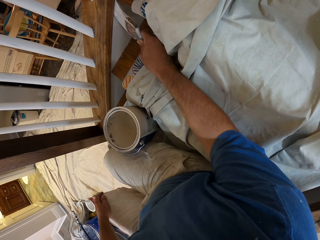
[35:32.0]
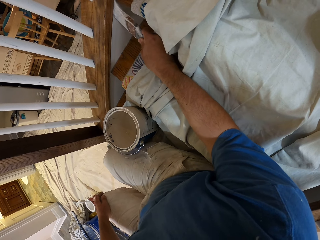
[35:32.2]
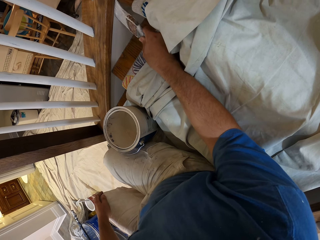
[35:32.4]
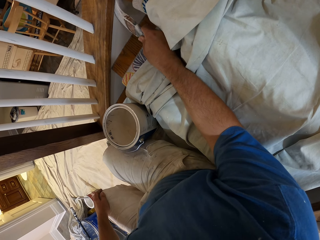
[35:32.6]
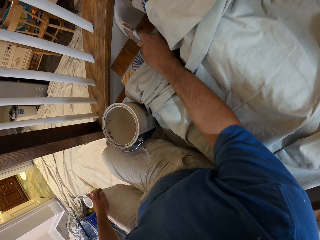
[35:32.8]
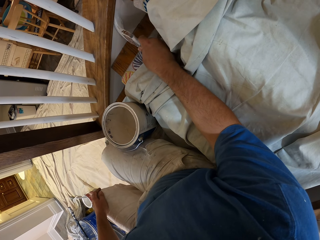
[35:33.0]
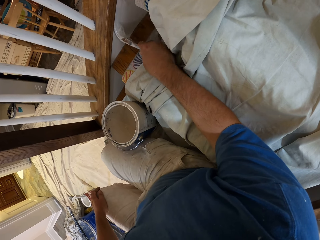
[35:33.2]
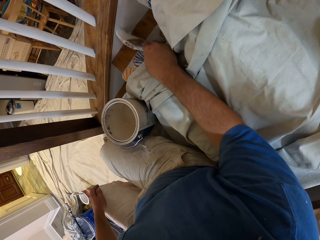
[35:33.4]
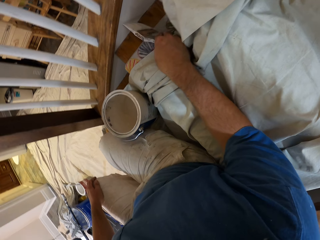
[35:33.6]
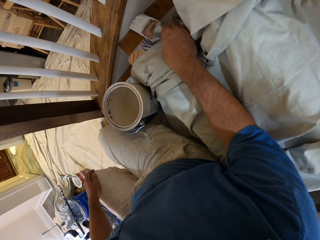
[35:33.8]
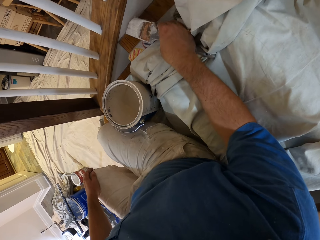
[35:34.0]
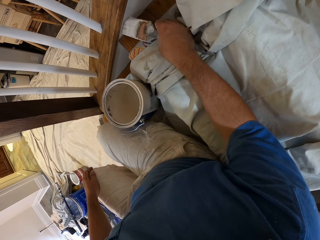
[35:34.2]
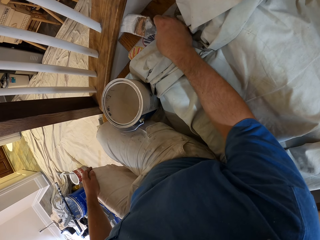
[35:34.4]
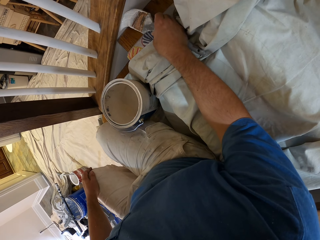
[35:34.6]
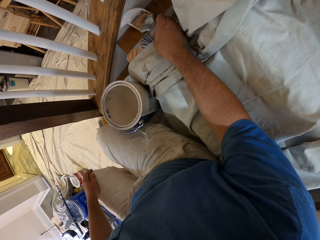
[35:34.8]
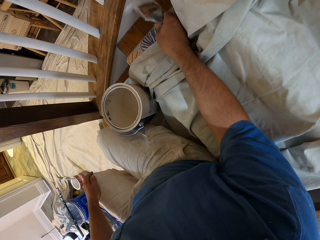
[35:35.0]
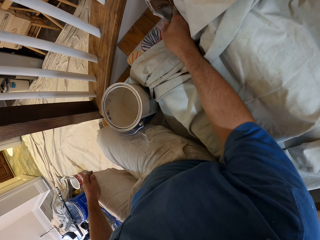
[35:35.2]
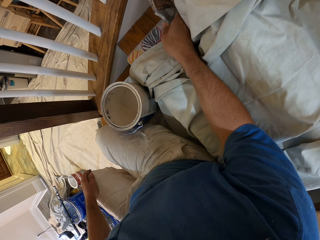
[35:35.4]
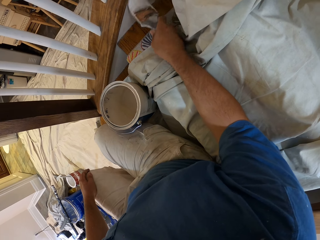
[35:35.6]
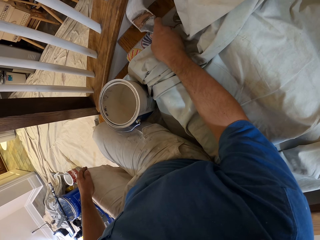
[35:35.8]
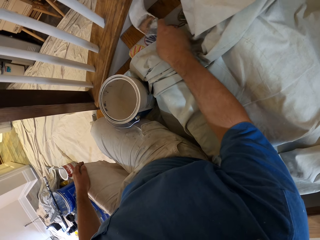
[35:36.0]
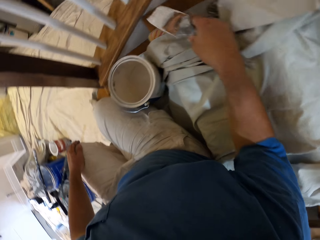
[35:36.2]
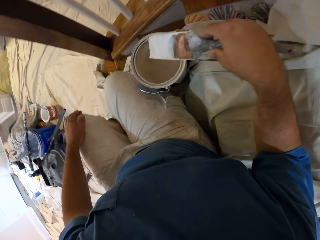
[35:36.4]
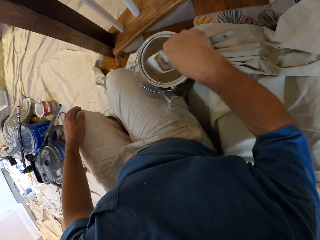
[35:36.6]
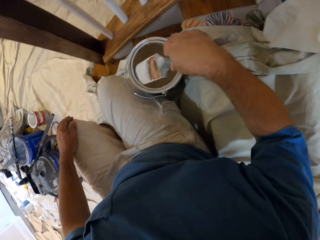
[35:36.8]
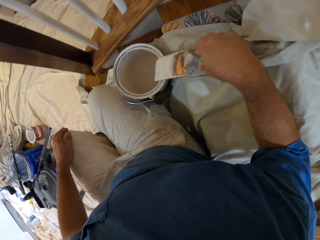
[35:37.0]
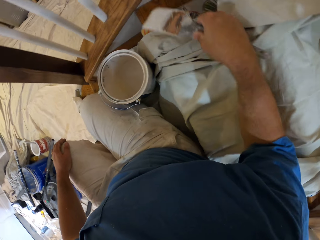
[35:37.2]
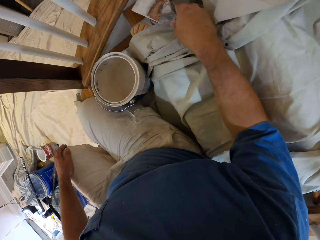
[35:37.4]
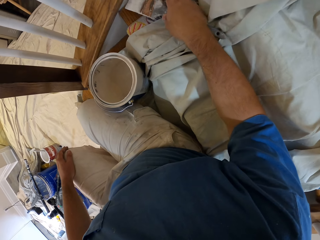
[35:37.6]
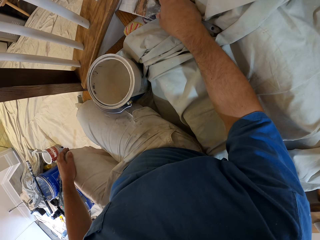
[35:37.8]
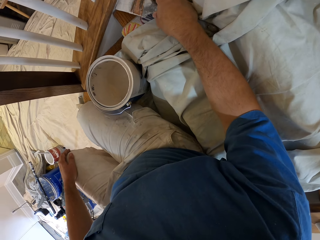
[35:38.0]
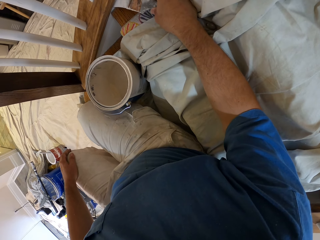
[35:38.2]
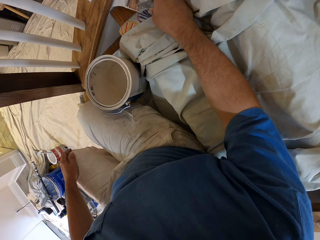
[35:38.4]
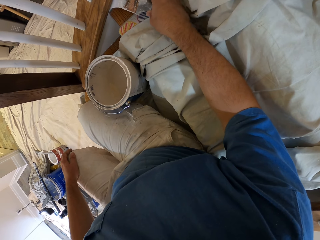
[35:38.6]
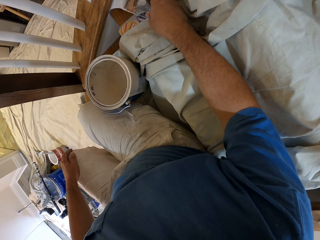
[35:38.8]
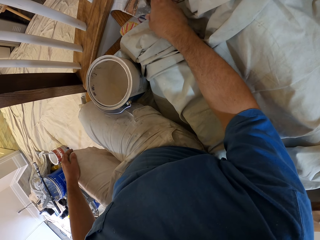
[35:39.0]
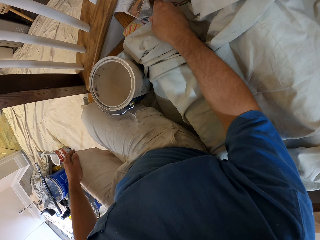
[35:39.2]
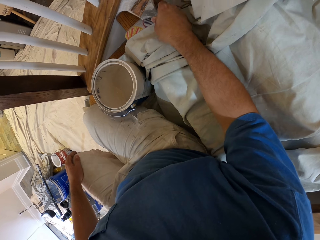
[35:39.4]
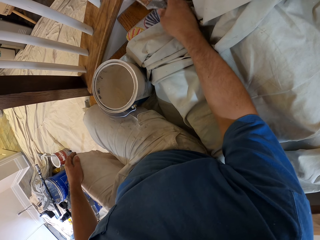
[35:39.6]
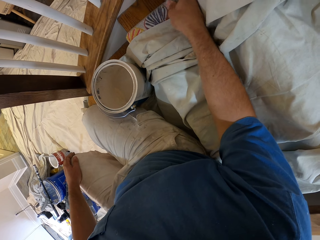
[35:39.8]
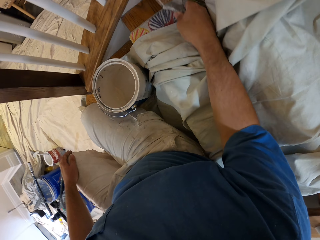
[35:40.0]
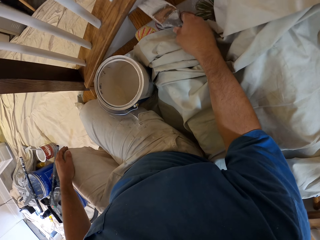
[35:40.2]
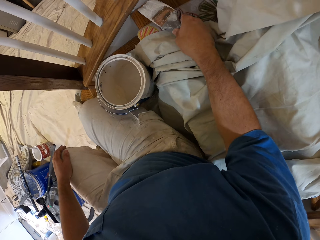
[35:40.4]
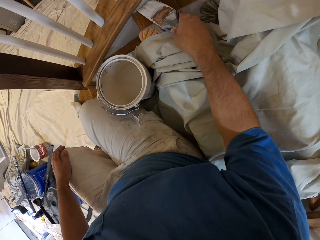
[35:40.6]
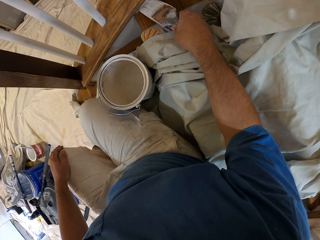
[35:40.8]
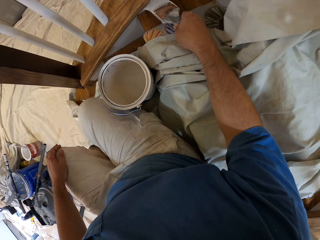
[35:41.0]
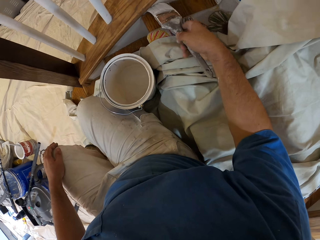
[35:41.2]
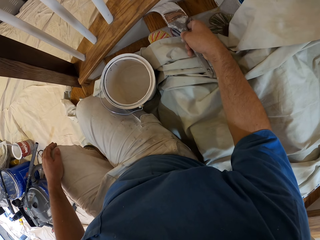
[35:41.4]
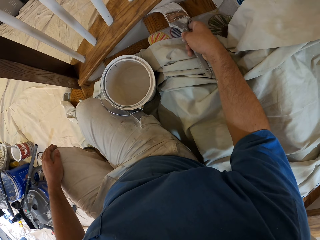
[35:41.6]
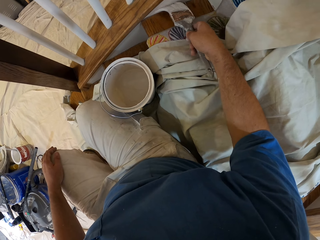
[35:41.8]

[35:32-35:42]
The camera wearer dips the brush in the paint. They paint the stairs with the brush.

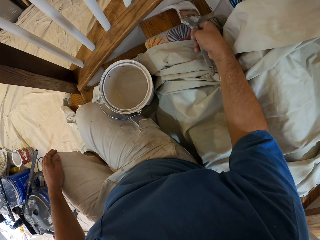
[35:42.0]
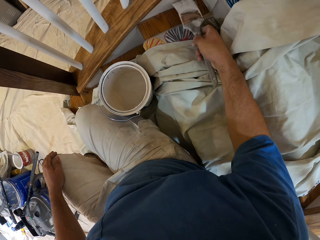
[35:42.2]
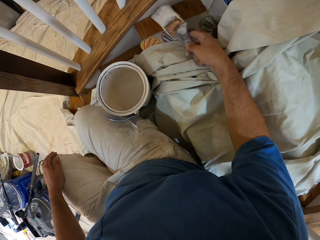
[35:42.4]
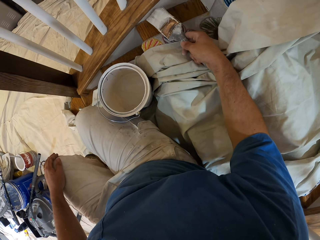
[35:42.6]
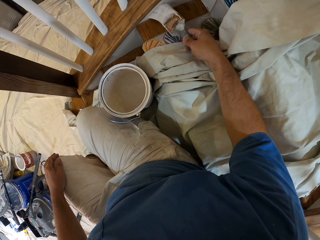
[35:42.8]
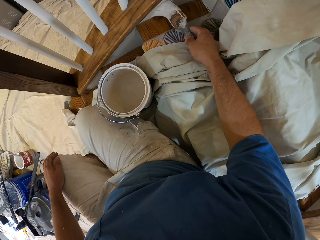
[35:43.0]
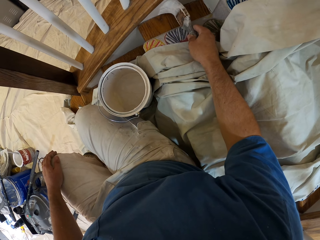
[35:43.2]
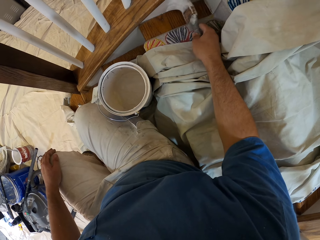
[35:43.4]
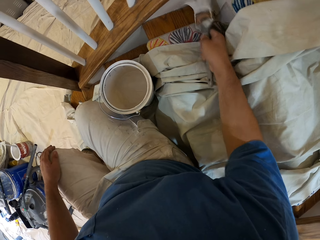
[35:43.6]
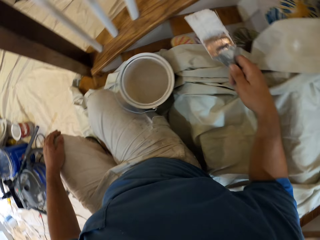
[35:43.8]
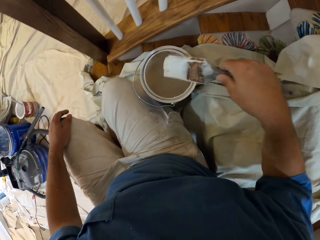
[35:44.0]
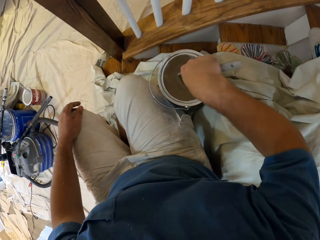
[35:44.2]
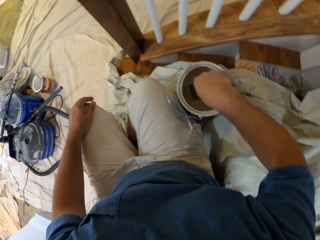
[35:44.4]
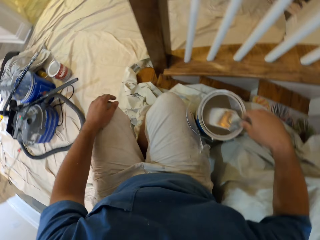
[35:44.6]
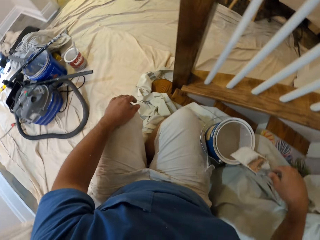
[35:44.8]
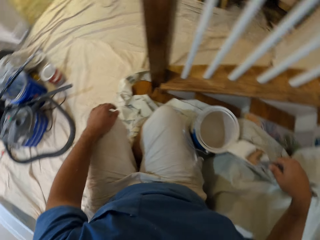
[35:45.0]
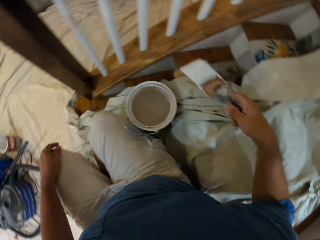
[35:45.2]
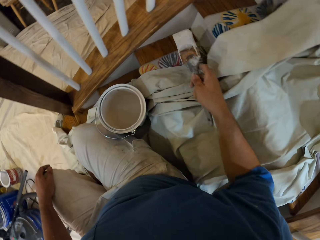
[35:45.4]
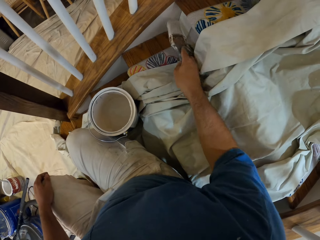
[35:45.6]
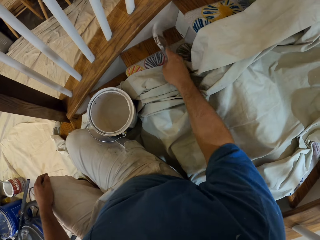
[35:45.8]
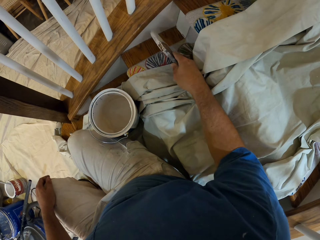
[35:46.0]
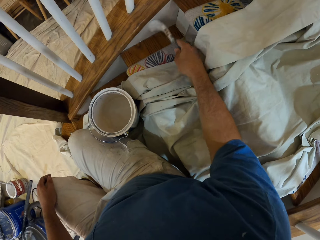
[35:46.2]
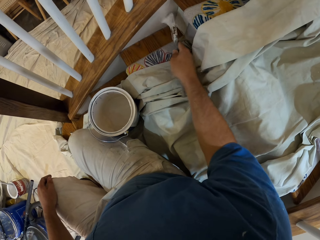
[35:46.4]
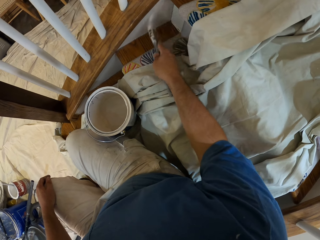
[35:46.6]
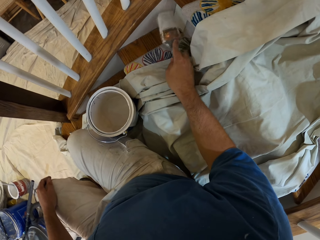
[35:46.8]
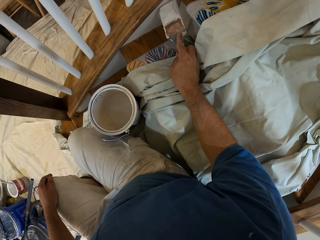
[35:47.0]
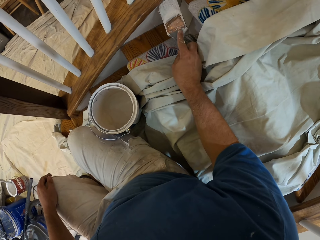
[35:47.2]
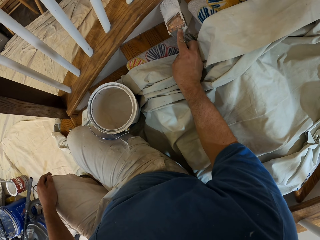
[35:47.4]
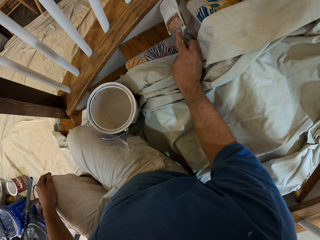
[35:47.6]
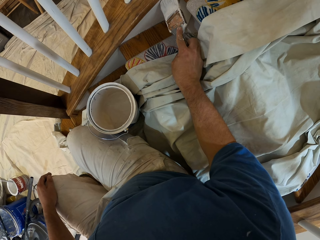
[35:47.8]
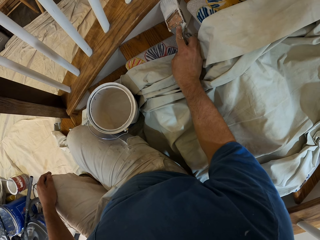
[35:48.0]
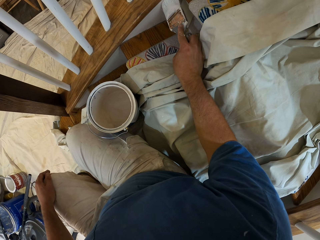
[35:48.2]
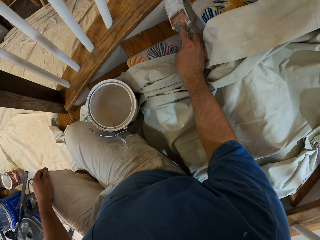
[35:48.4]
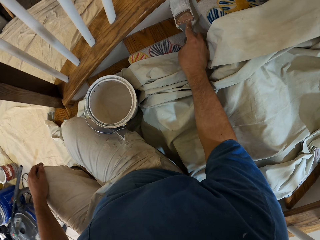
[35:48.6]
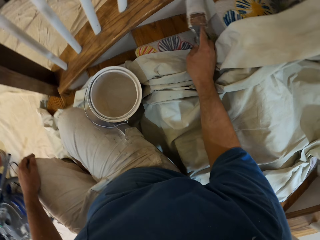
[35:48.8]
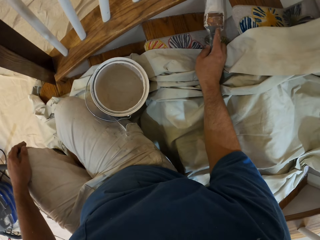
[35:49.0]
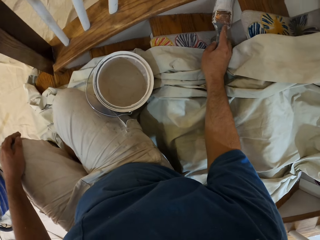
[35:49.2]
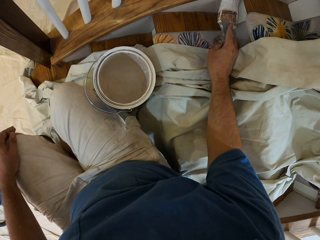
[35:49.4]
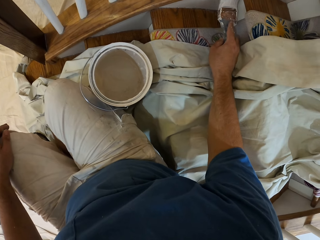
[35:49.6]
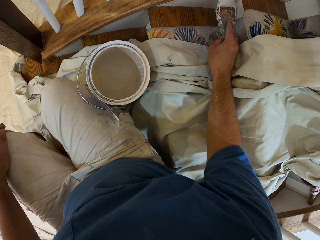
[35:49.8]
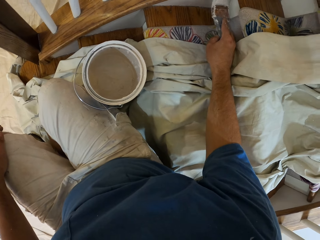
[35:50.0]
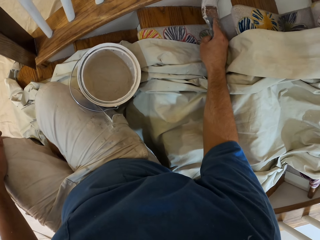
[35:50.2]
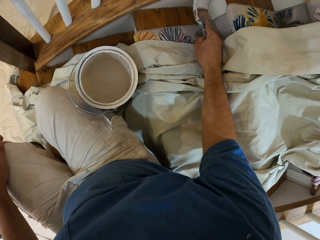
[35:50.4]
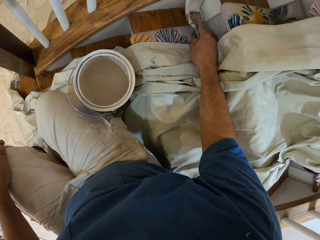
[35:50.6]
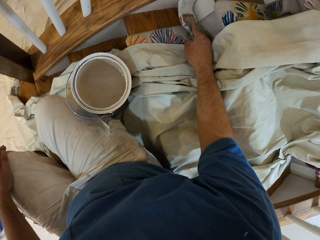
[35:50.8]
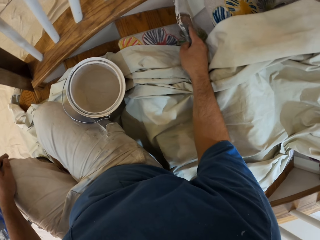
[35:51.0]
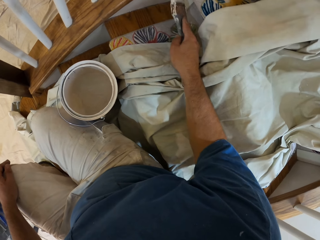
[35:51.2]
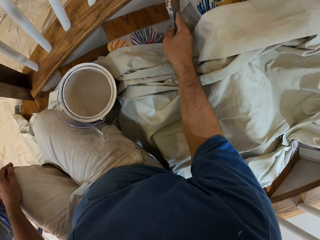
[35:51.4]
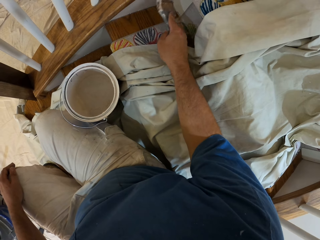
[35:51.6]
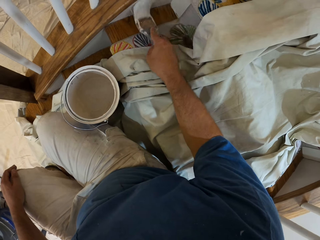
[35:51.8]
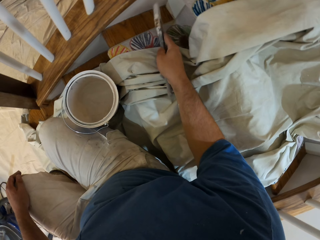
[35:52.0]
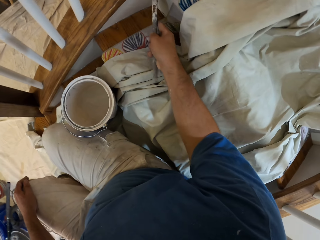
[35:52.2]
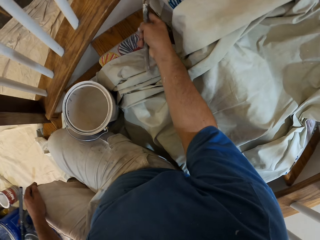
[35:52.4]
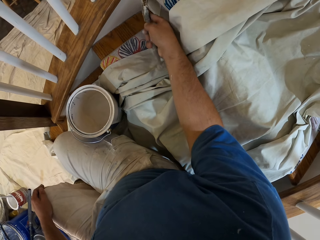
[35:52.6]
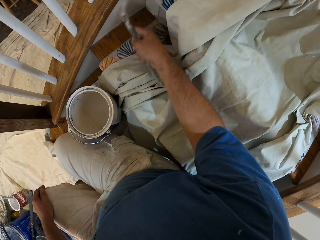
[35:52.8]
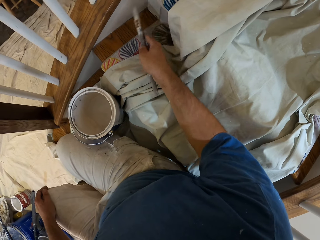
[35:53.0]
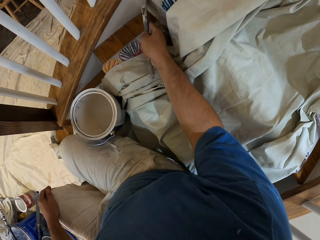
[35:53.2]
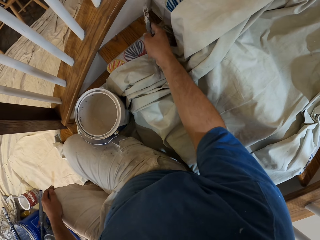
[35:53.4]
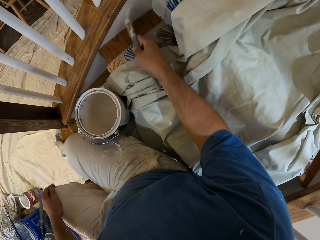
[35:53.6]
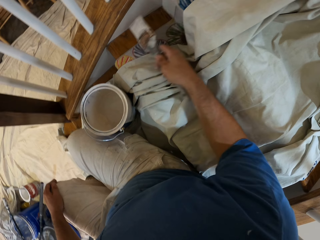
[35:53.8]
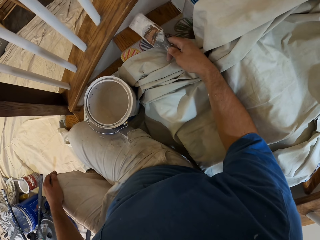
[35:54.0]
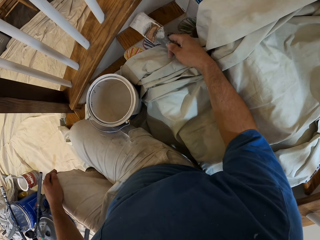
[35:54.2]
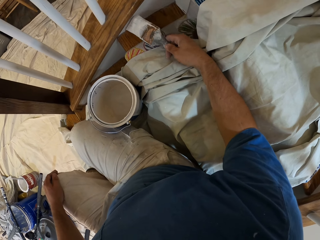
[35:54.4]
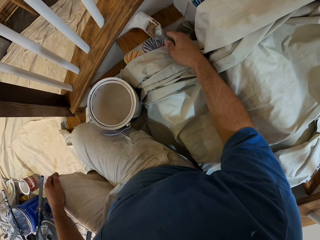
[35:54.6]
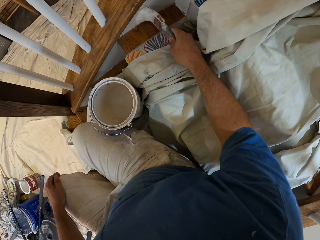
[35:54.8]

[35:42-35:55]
The camera wearer dips the paint brush into the paint. They paint the stairs with the brush.
